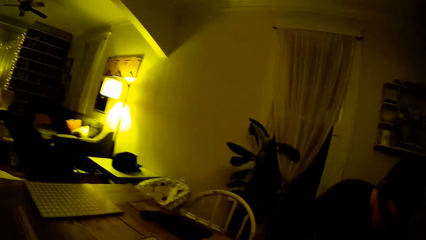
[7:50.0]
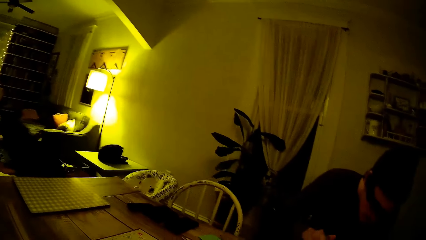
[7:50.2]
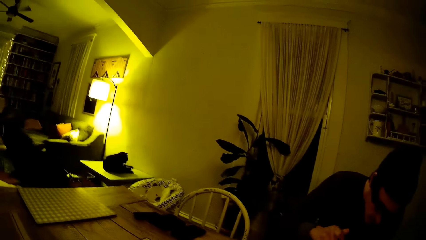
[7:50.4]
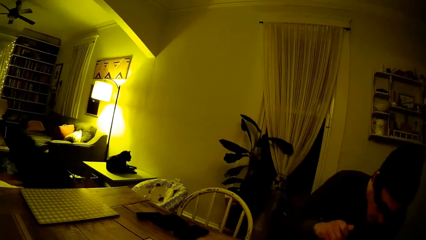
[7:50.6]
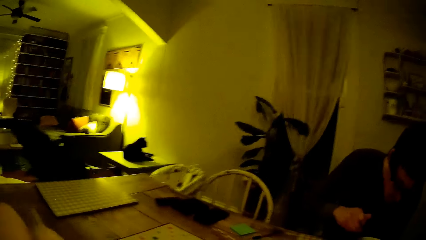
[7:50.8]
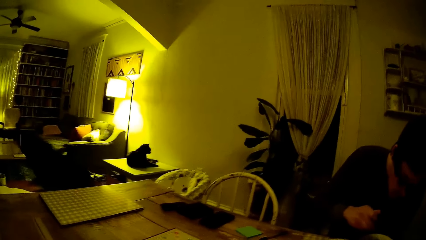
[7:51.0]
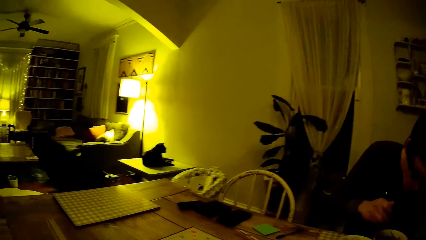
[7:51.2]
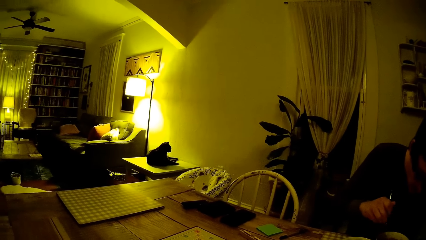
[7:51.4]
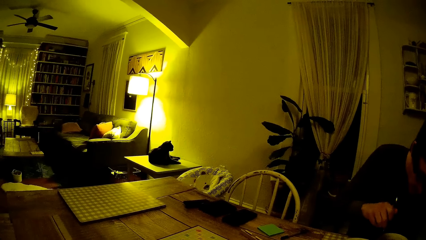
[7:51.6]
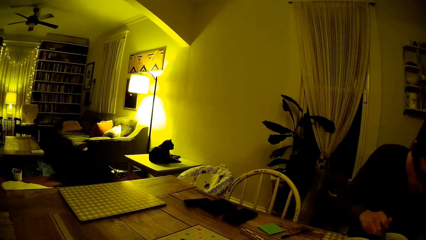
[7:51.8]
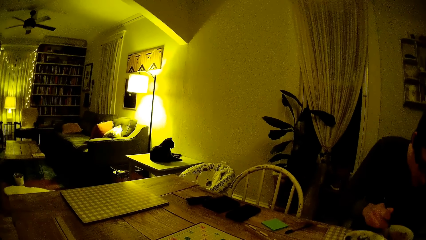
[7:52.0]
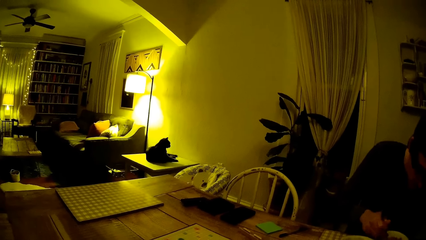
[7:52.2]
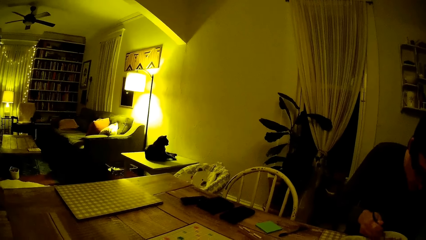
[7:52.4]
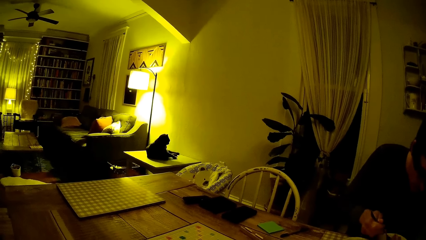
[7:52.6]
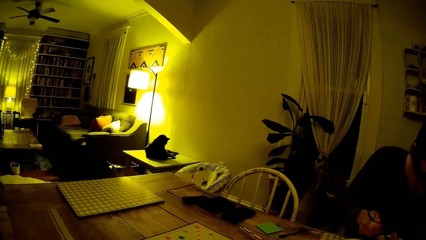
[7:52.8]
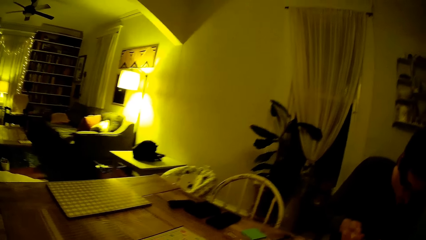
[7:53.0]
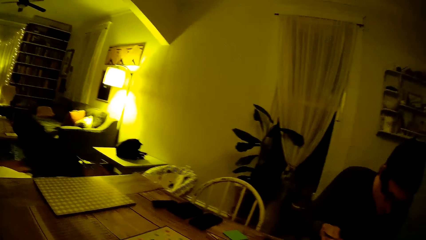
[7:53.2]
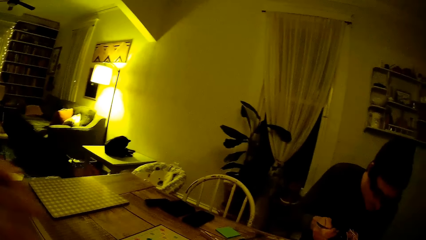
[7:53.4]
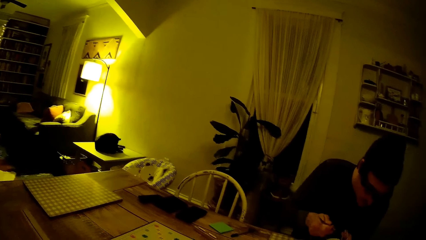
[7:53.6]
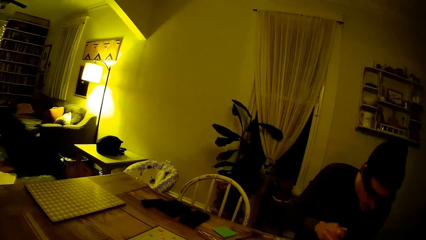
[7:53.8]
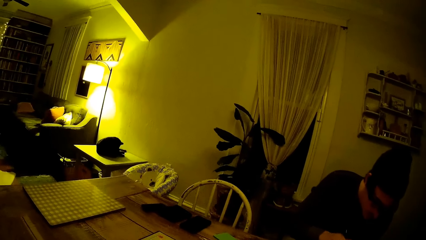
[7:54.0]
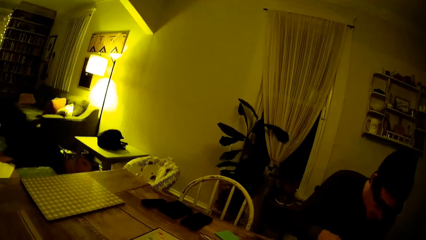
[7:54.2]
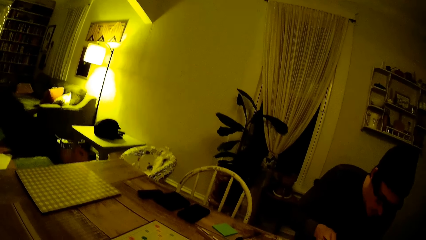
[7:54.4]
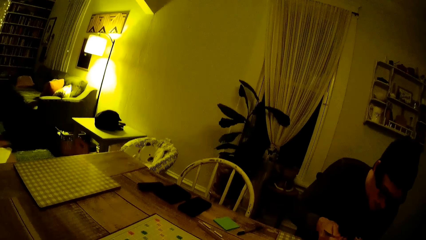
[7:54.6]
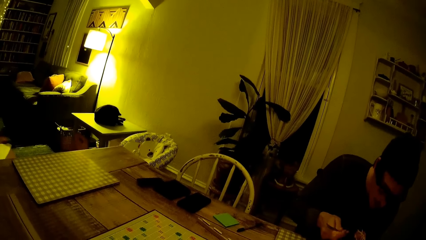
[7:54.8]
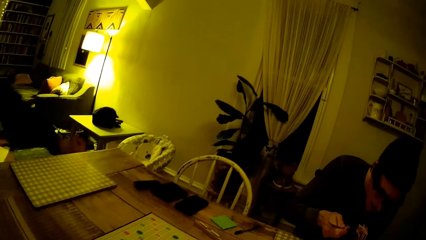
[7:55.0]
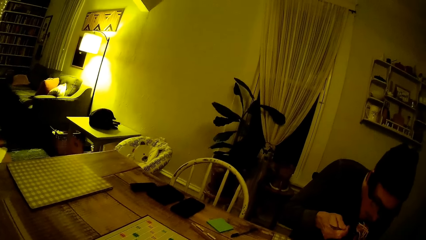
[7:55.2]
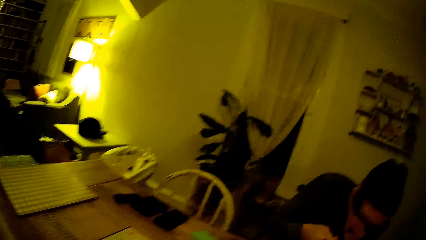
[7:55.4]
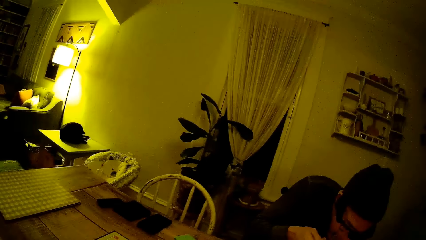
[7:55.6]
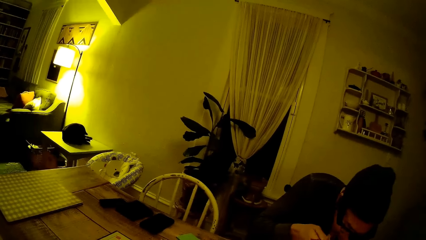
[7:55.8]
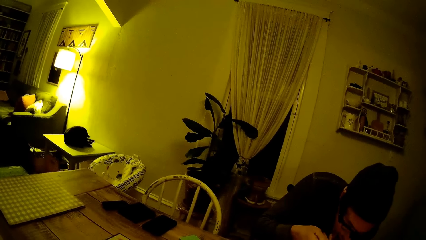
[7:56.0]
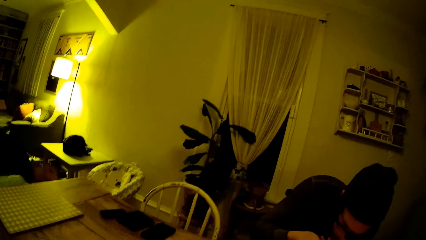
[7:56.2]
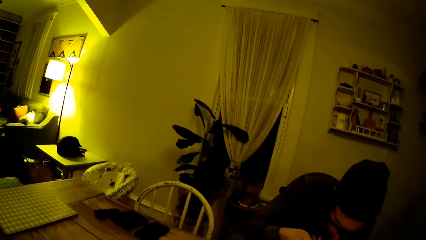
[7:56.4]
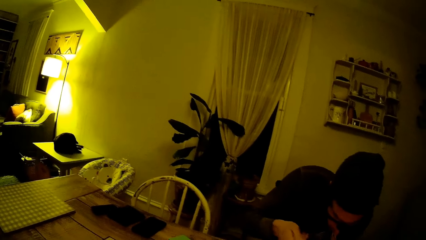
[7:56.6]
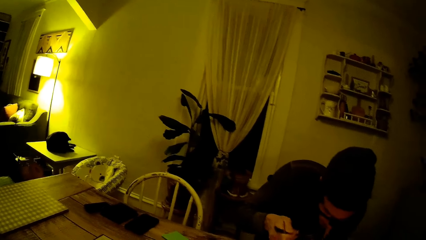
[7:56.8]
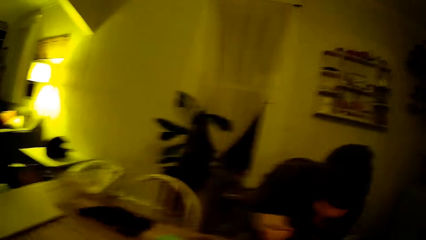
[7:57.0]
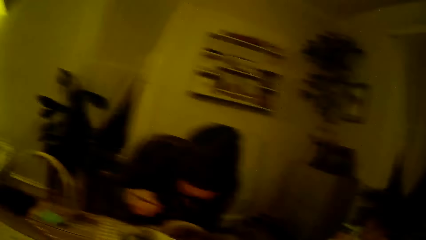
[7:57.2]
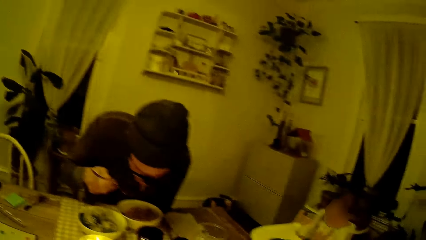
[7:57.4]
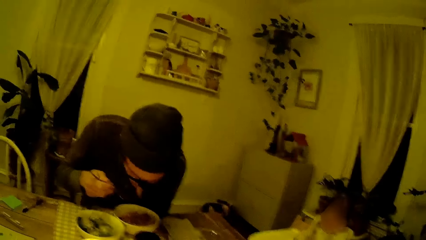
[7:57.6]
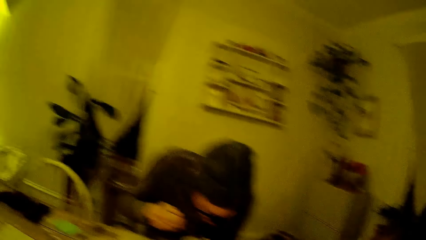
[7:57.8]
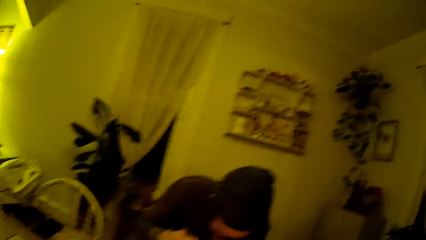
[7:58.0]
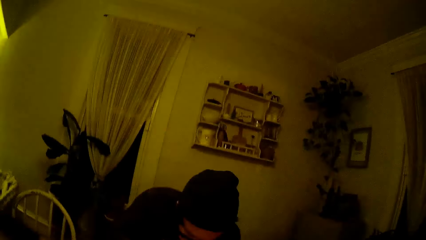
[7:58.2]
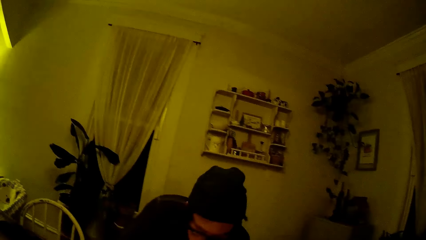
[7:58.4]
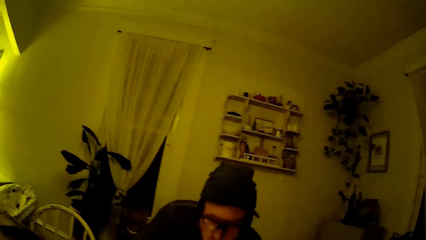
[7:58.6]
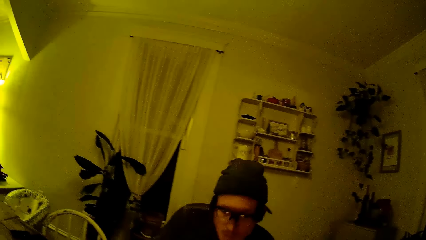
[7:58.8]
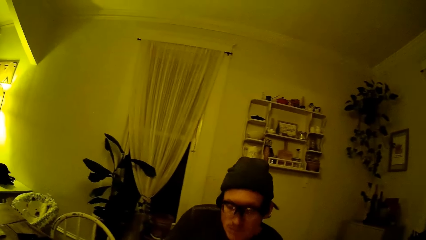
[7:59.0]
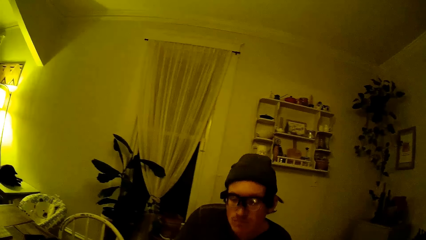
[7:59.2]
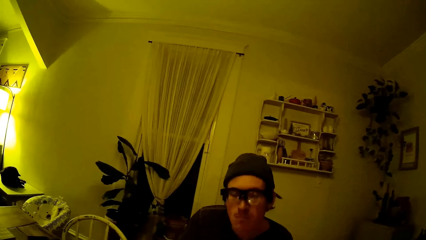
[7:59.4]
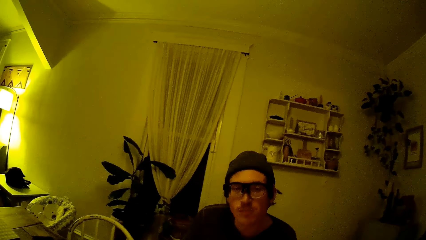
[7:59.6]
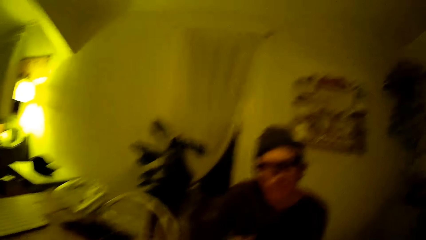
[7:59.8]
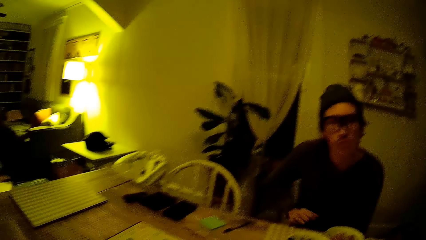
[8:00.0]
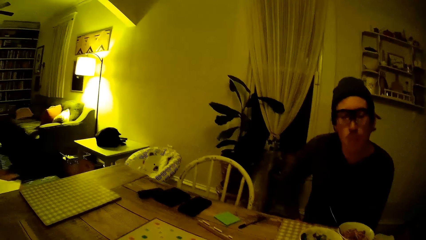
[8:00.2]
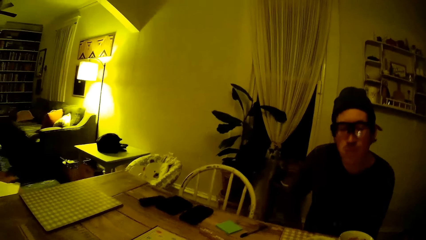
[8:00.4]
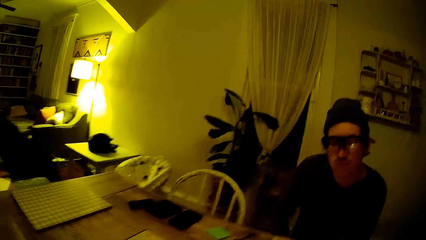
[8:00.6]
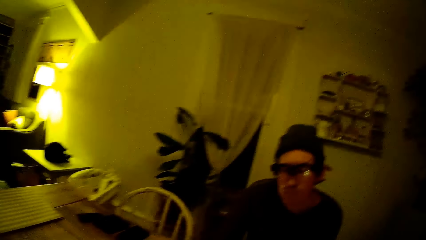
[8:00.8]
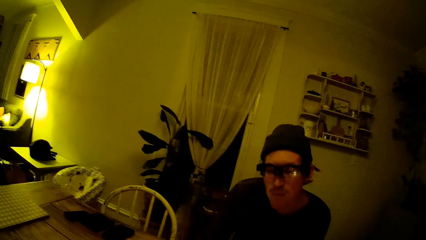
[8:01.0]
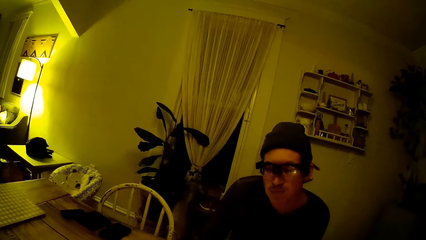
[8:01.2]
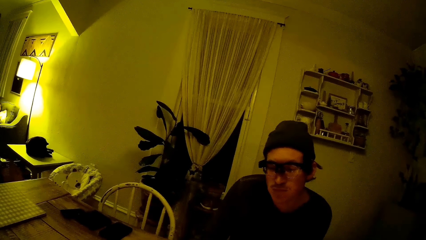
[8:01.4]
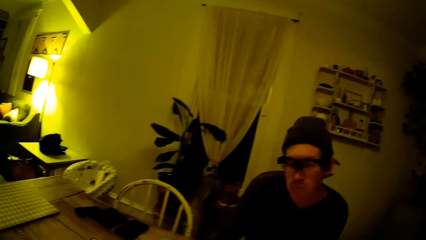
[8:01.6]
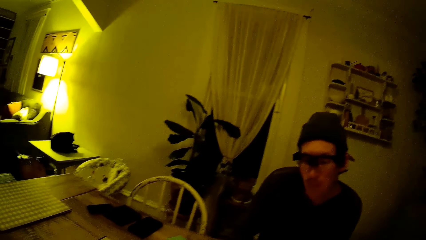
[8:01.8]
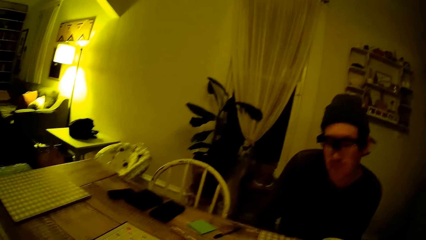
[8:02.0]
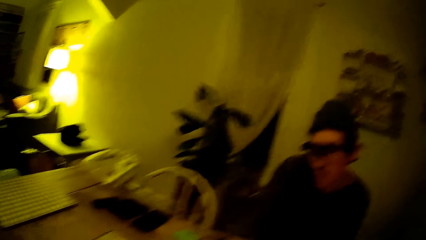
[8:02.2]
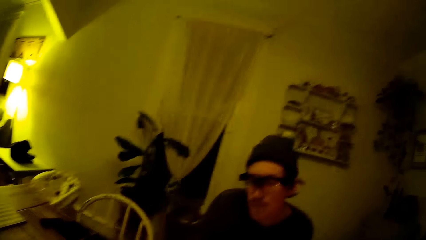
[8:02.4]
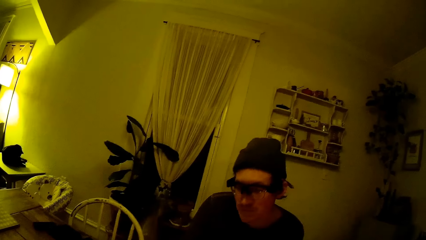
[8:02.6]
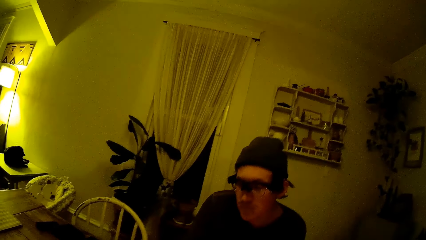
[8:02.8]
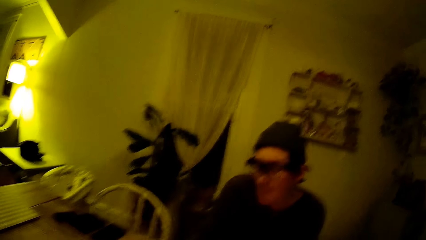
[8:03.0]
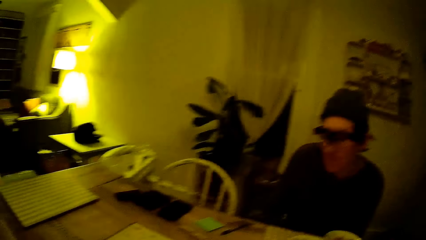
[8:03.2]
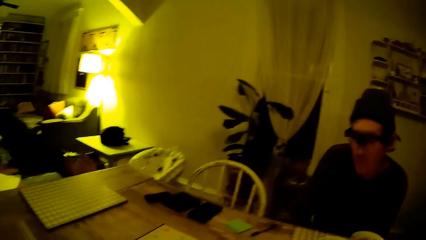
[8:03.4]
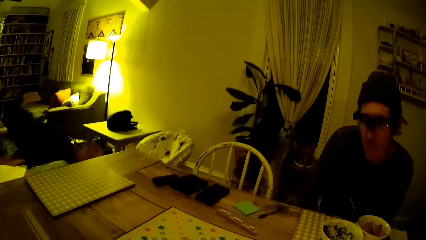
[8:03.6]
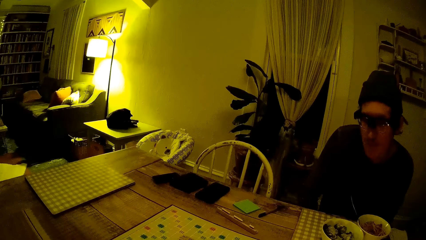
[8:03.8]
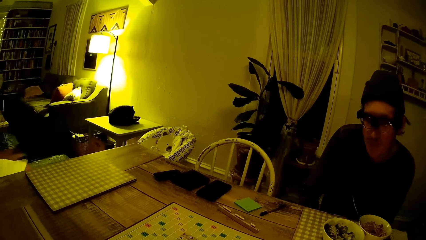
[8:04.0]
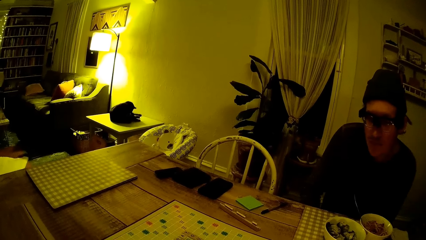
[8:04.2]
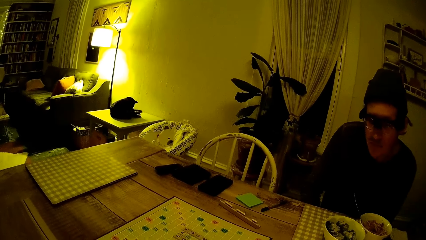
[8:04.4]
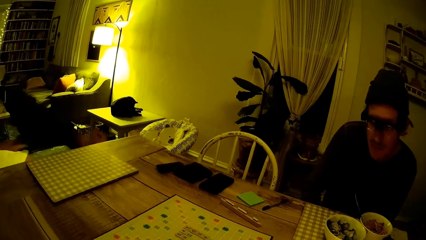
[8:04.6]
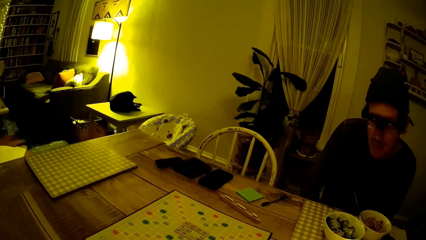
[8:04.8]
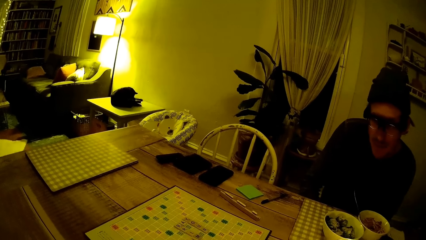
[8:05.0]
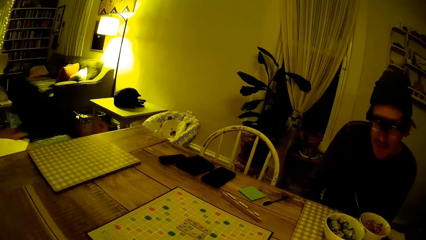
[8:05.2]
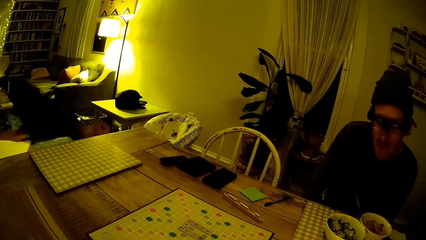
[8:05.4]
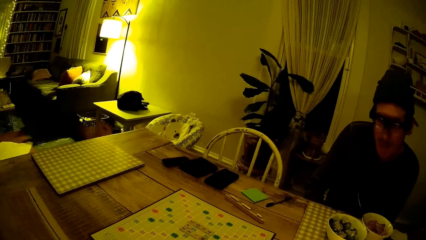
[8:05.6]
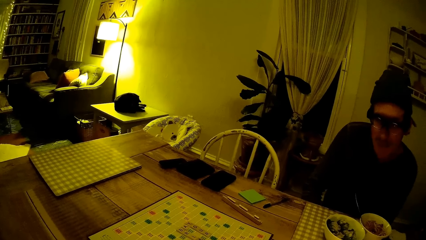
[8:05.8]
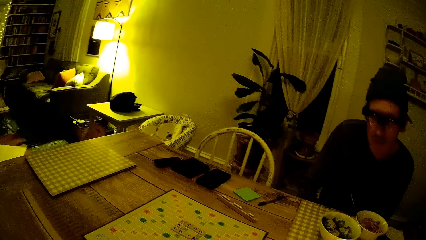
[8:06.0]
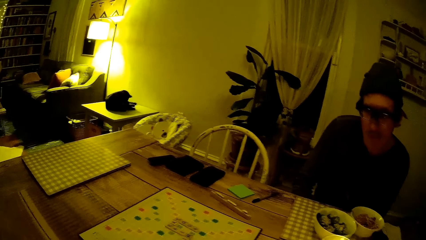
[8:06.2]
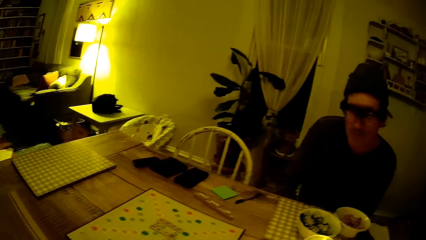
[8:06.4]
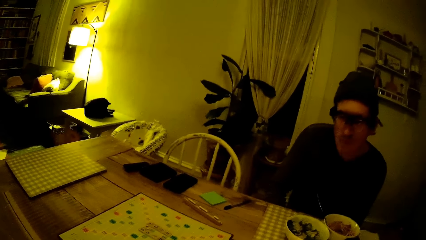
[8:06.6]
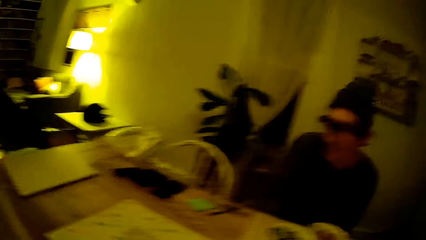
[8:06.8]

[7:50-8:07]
The man stirs food in his plate with the spoon. He eats food with the spoon. The camera wearer talks with the man. The man chews the food and puts down the hand from the table.
